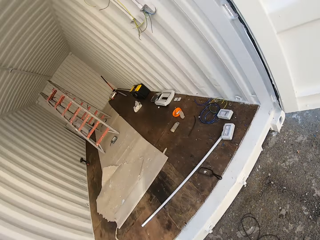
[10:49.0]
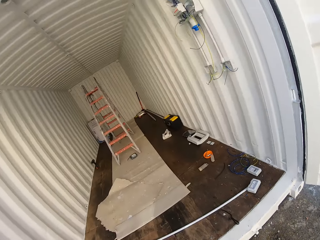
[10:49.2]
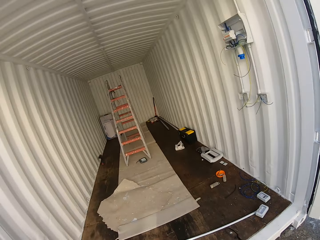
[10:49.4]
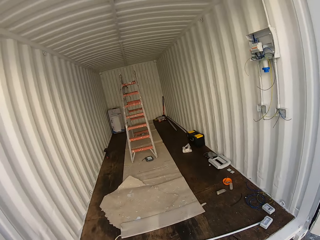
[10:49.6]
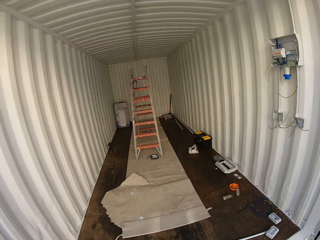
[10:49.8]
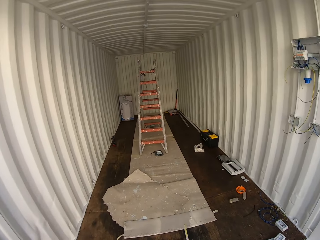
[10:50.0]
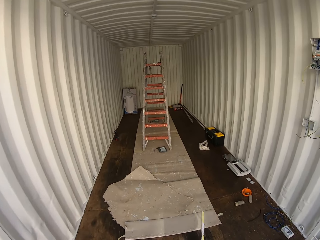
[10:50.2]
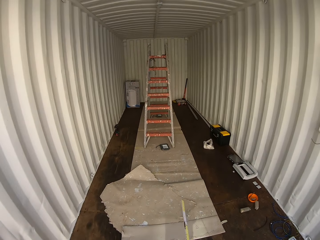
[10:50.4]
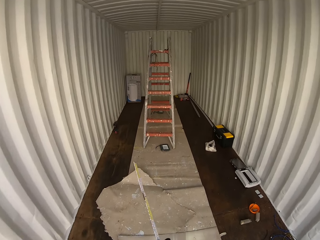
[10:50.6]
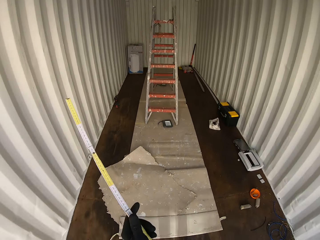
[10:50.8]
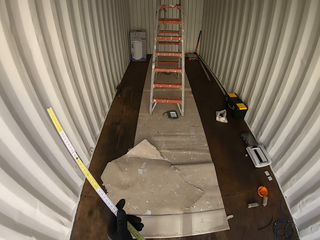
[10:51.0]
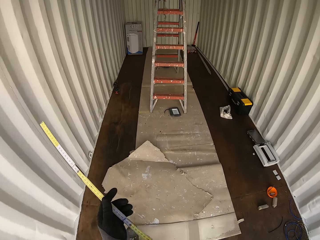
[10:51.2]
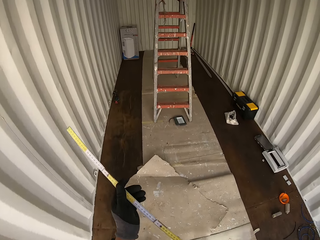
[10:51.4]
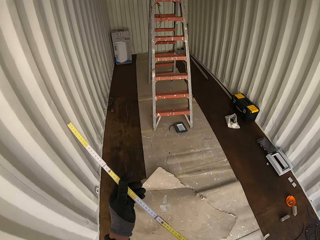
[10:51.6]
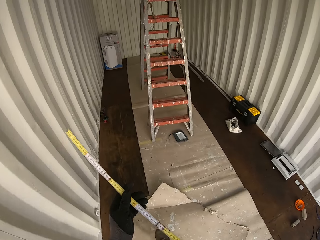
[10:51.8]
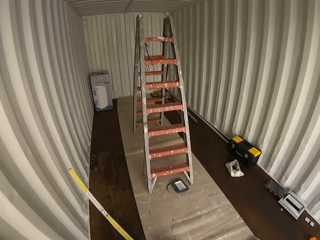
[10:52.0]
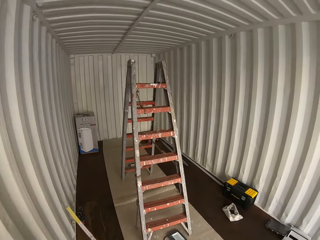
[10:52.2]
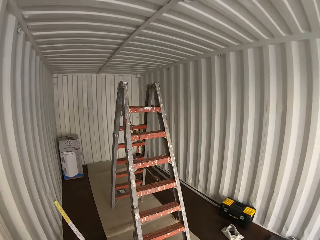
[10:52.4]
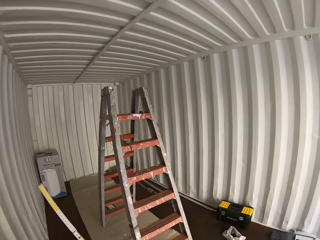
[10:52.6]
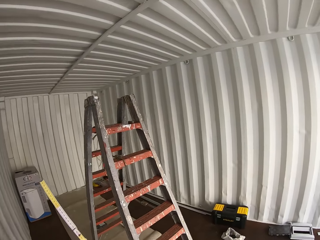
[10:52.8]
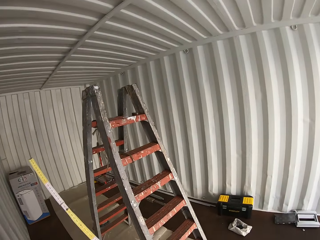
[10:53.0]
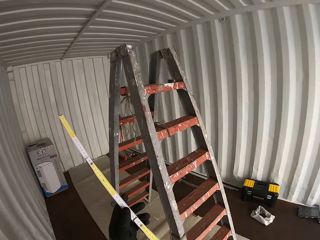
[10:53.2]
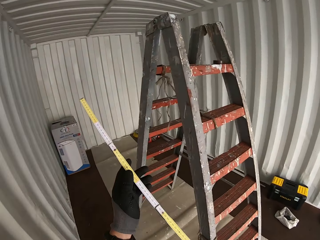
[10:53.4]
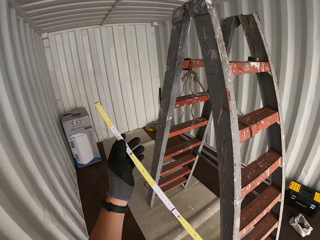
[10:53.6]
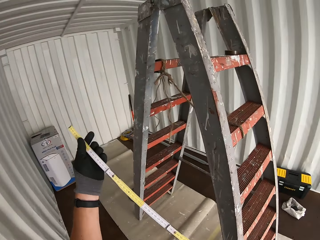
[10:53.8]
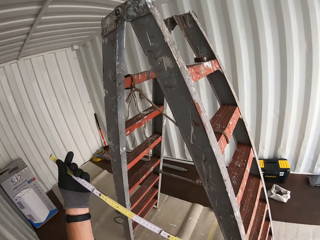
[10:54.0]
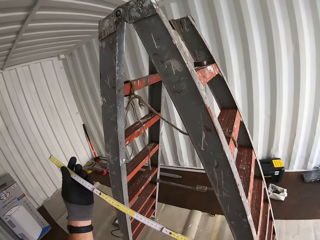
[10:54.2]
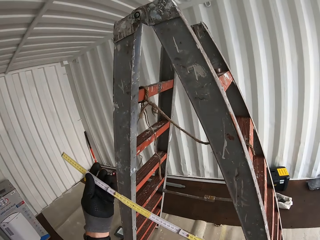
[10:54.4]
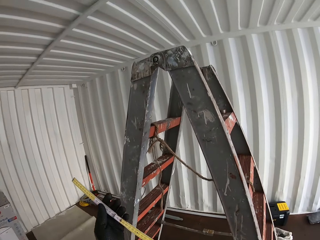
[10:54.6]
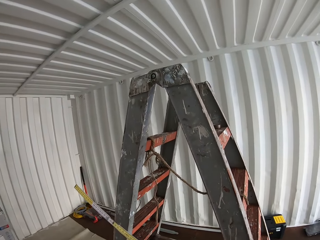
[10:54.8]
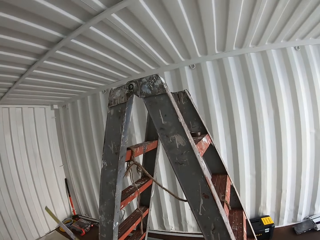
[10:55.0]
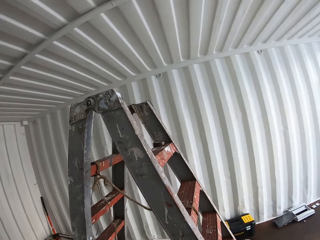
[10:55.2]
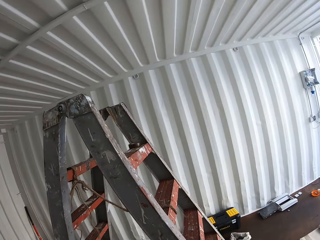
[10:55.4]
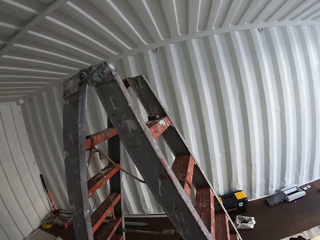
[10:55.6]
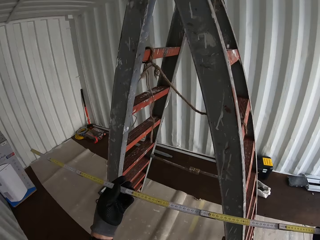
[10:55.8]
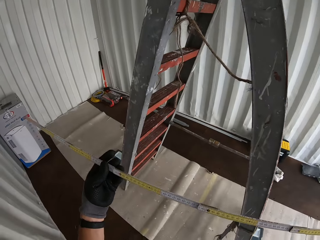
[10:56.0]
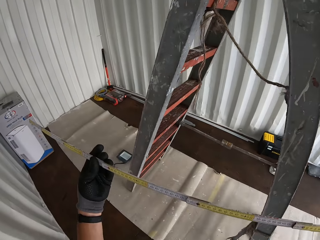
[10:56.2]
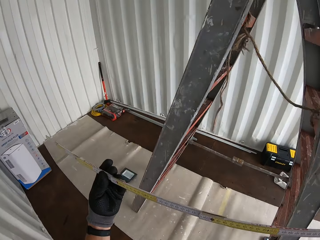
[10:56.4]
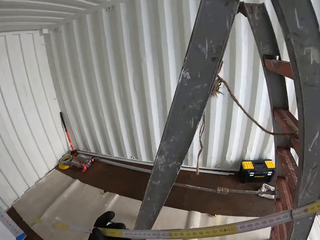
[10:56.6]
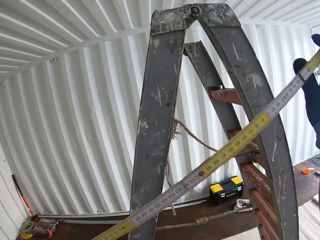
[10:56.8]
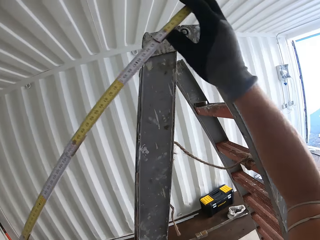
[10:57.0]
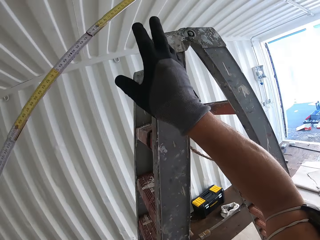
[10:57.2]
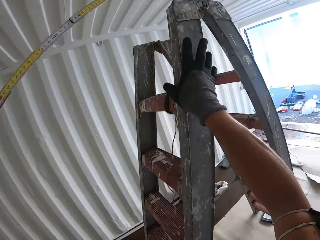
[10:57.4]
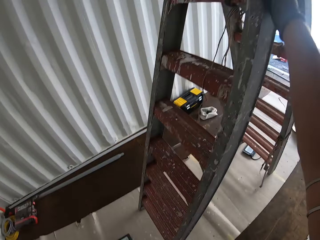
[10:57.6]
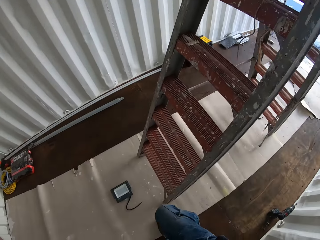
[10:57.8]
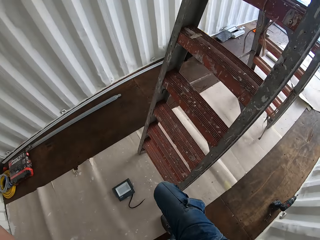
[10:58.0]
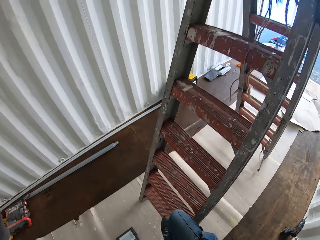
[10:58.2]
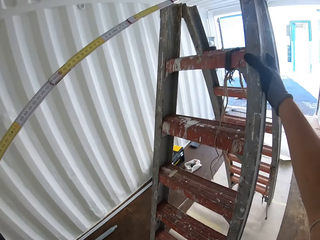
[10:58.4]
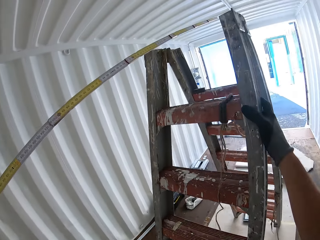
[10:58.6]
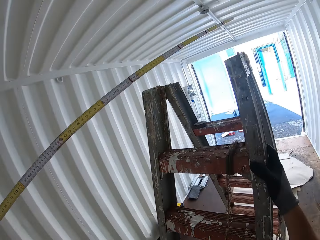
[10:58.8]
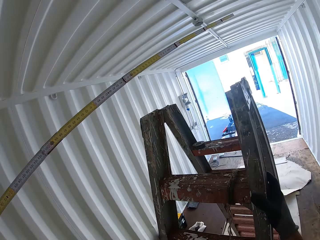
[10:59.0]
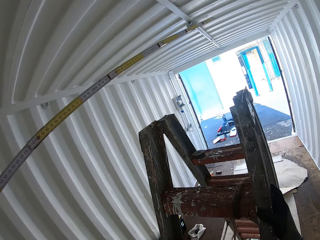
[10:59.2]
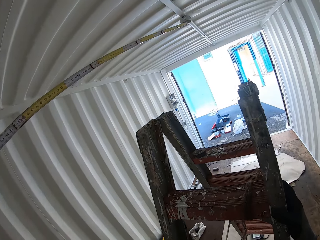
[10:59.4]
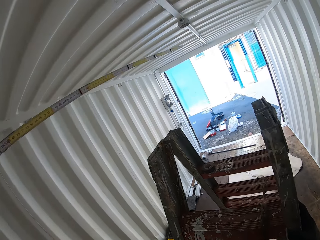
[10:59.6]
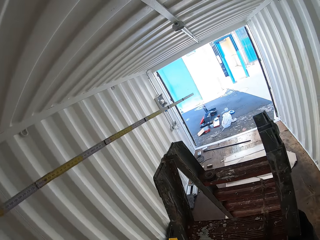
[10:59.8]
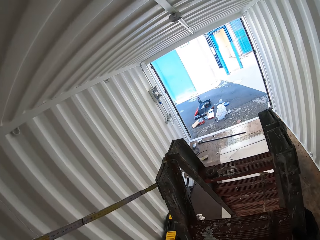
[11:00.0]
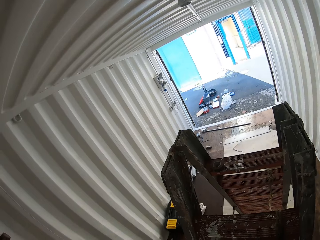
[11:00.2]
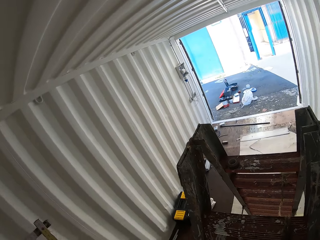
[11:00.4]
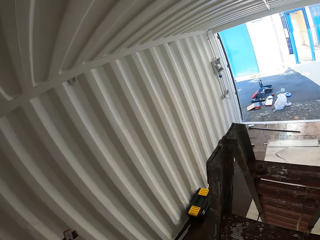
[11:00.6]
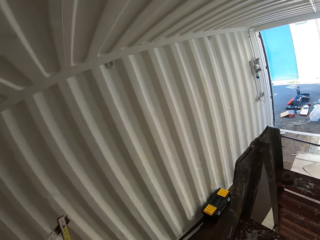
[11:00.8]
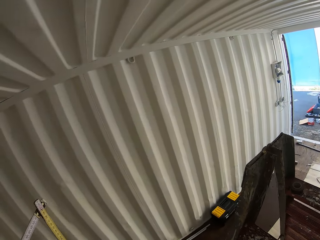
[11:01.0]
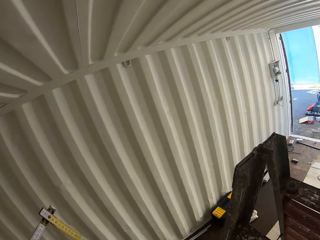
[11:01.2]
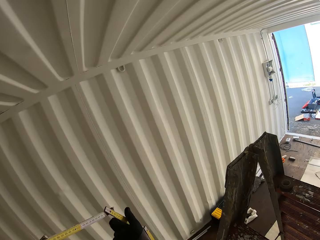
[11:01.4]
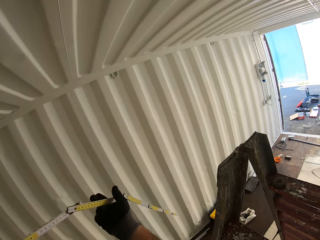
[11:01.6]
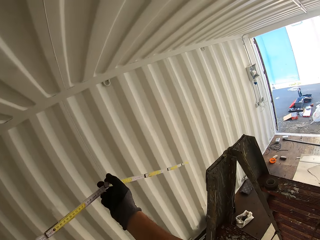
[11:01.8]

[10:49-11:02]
The camera wearer picks up a measuring ruler from the ground. They walk inside the Conex box. They check the measuring ruler. They look around the container. They climb up the ladder.

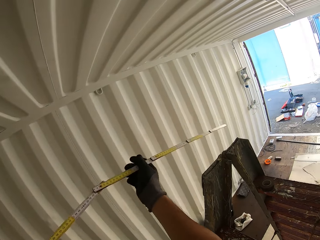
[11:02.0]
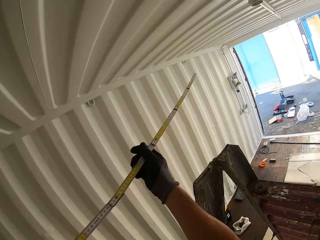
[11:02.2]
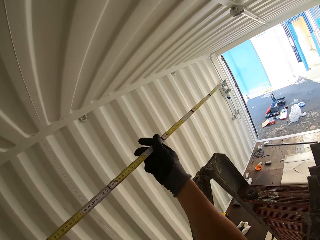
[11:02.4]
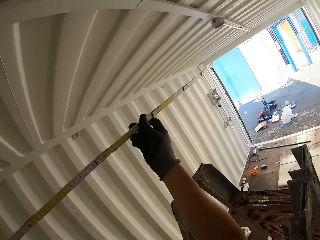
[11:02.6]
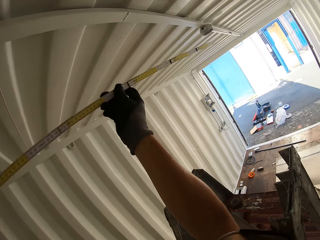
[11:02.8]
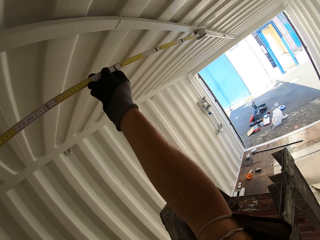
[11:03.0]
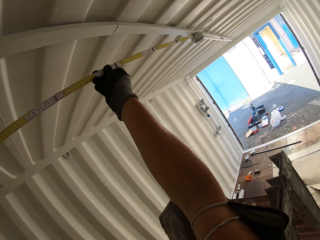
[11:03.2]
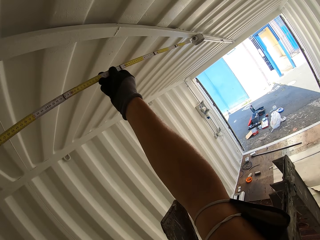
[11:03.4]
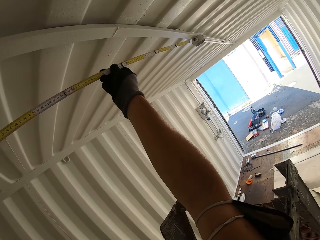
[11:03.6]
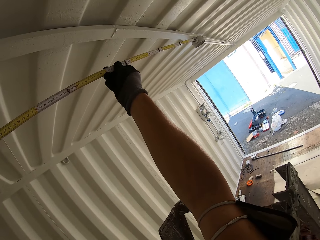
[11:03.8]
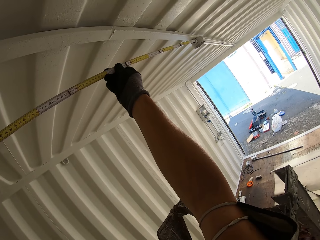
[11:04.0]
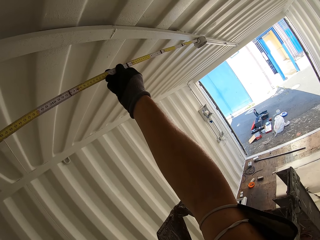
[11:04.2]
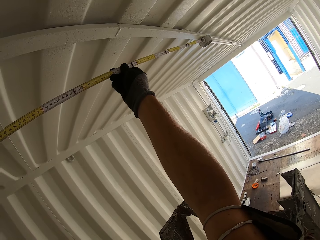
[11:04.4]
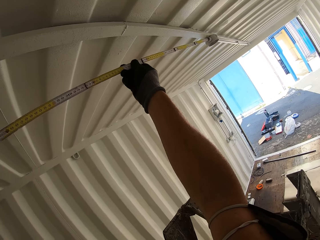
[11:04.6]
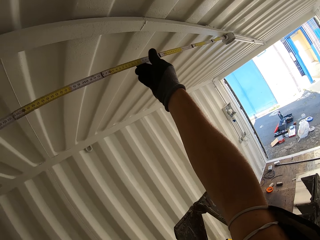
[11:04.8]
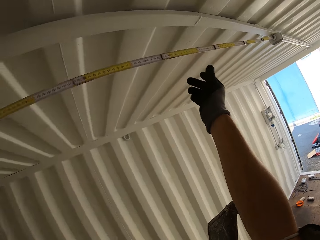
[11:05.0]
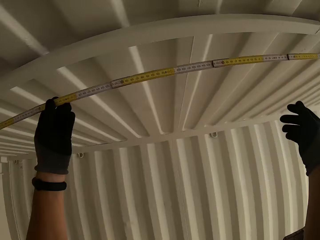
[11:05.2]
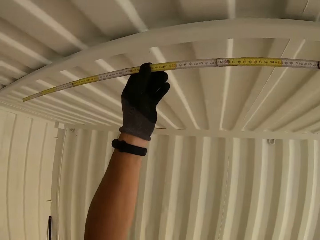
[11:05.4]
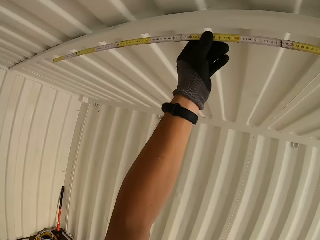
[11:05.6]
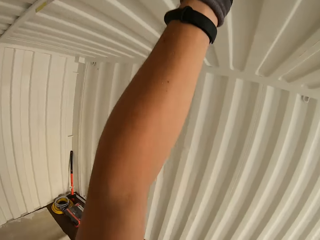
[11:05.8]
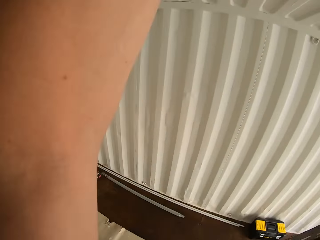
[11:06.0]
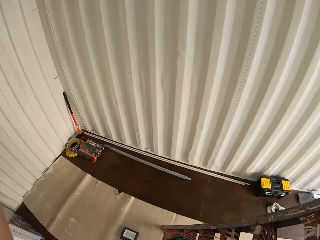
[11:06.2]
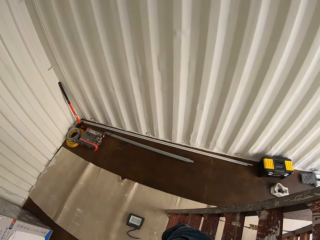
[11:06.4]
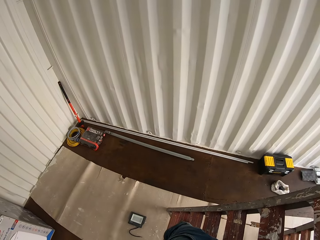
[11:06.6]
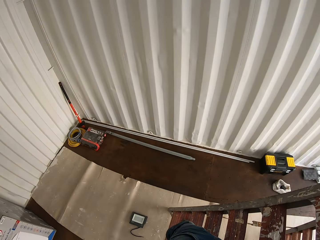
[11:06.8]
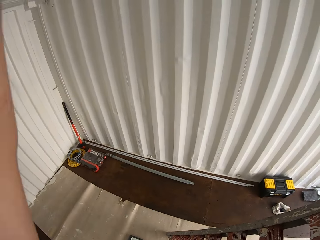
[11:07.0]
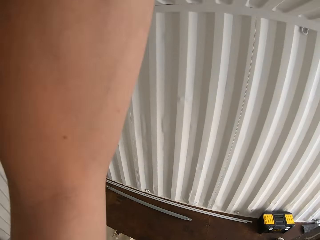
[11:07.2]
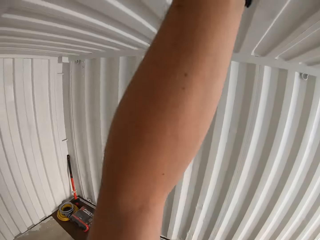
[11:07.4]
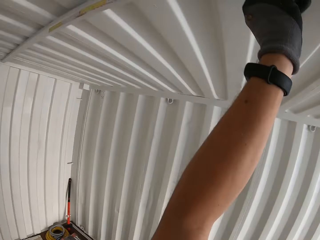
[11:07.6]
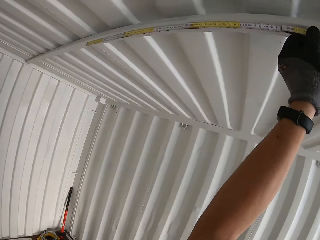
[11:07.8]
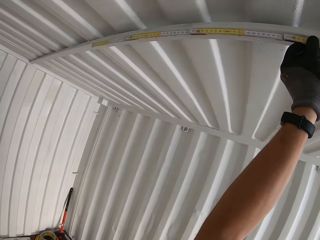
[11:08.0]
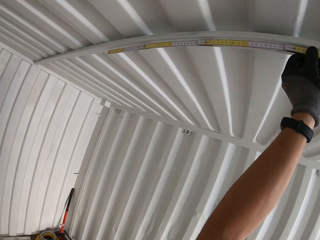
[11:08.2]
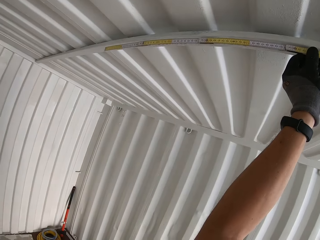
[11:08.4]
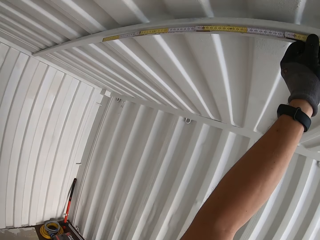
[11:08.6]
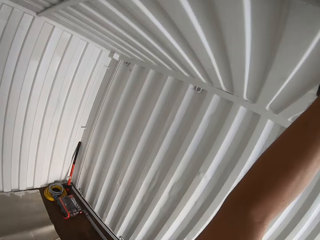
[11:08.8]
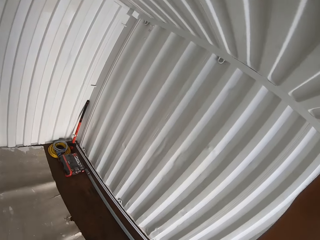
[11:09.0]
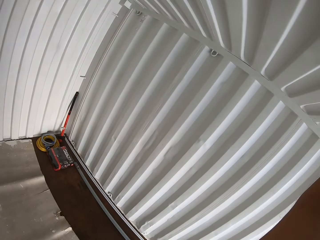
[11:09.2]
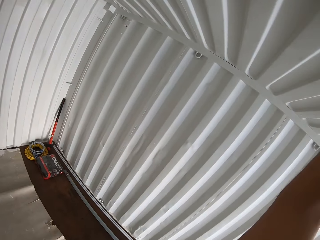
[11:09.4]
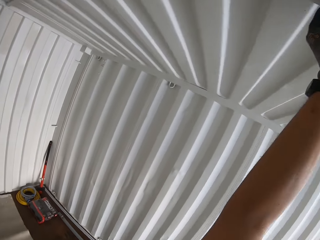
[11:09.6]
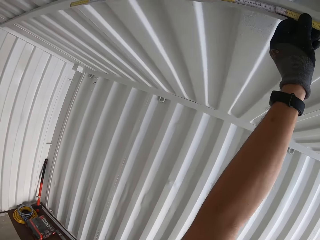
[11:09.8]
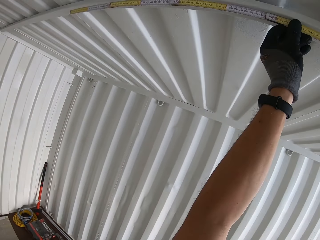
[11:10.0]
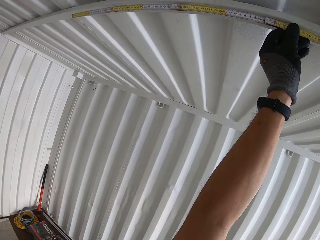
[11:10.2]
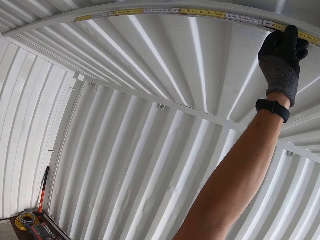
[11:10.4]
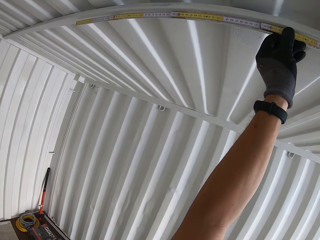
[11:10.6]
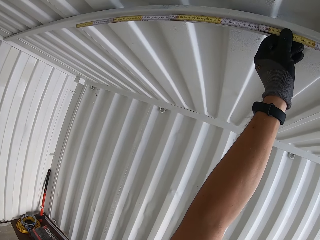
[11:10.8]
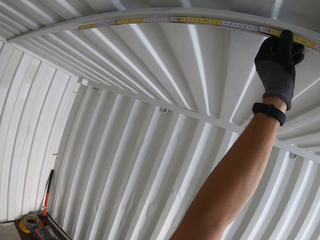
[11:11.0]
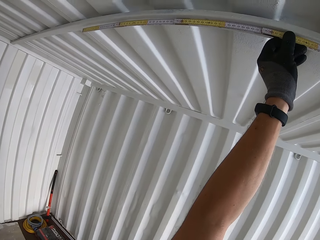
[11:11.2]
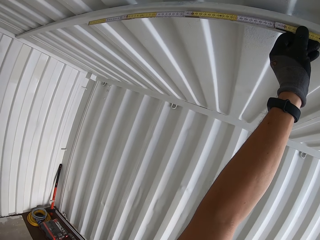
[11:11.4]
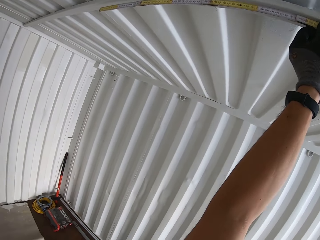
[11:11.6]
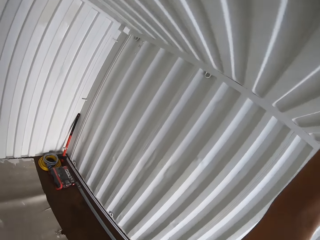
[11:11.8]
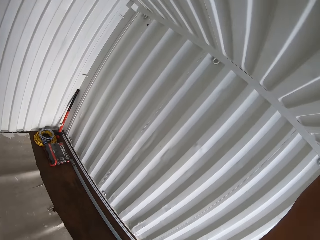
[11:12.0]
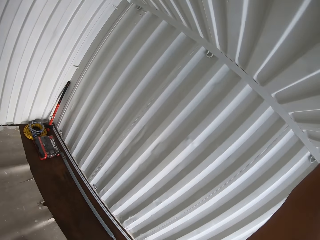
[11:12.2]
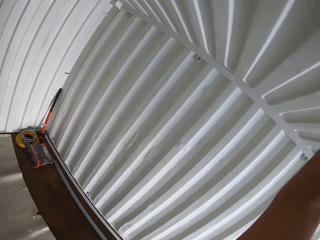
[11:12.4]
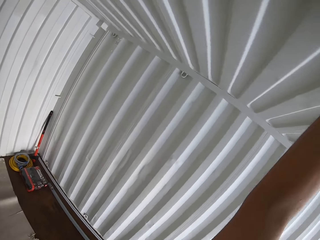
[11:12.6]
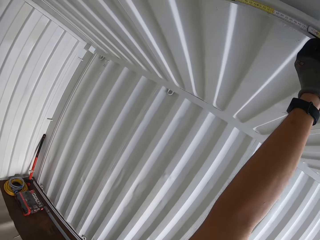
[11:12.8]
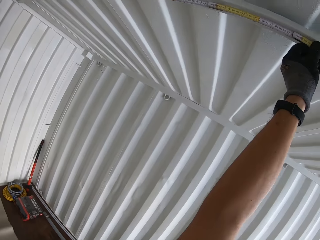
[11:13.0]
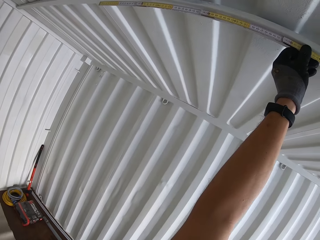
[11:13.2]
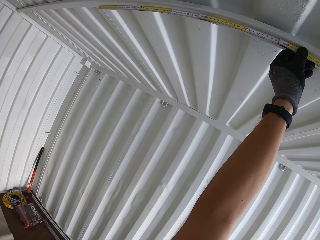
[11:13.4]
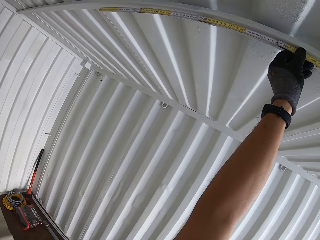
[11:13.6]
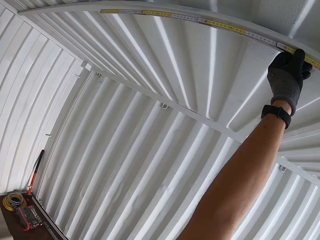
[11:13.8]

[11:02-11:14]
The camera wearer measures the upper part of the Conex box. They look around the container. They use a tape measure on the metal.
